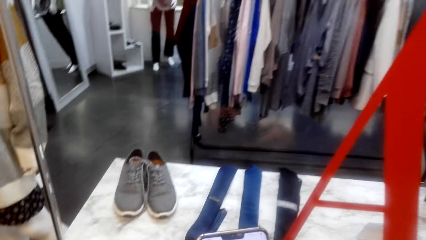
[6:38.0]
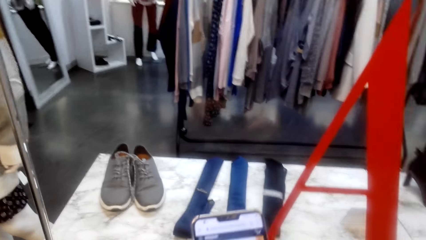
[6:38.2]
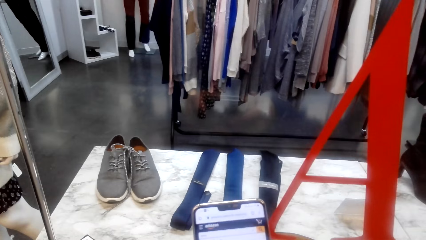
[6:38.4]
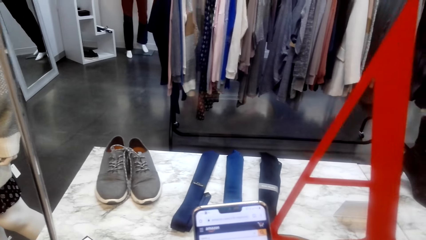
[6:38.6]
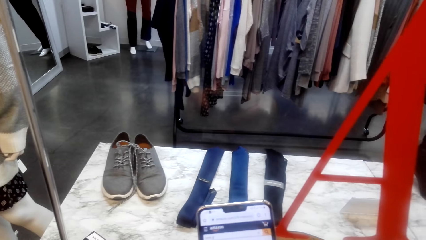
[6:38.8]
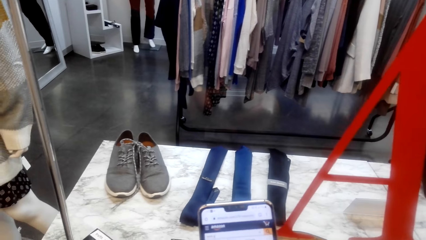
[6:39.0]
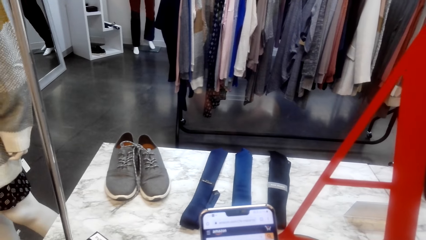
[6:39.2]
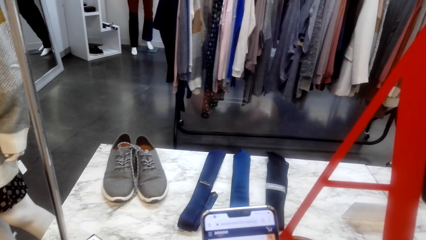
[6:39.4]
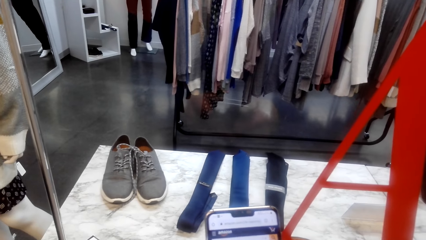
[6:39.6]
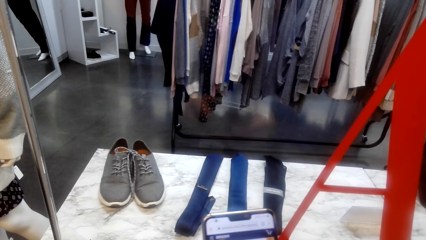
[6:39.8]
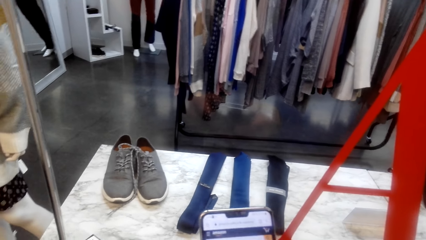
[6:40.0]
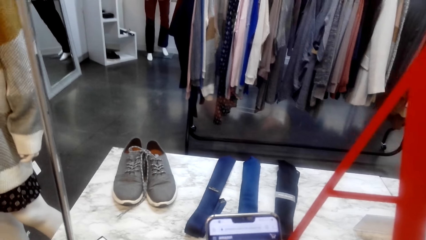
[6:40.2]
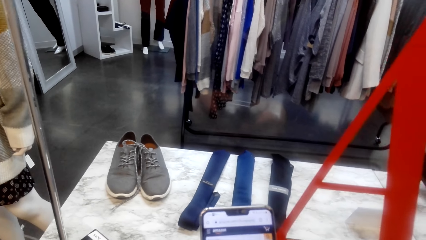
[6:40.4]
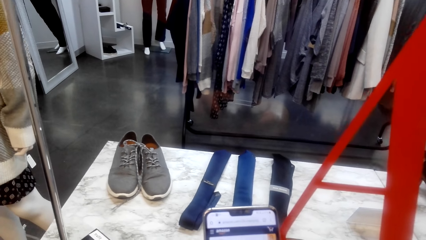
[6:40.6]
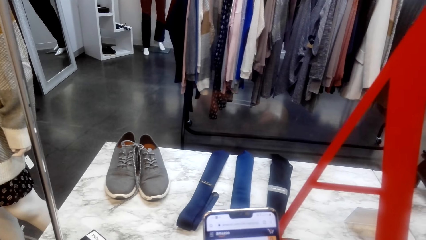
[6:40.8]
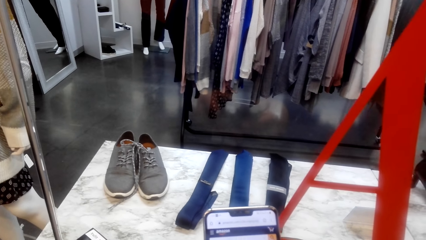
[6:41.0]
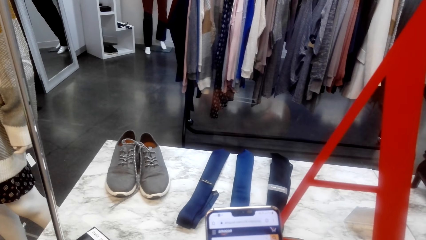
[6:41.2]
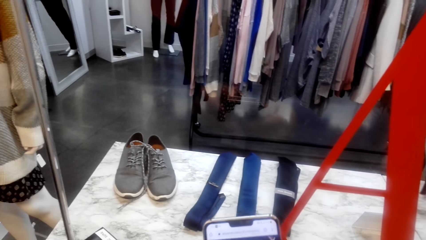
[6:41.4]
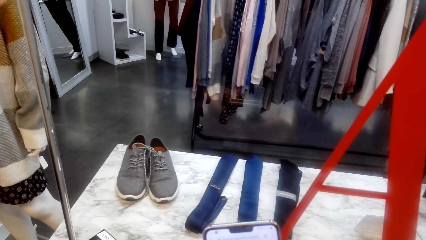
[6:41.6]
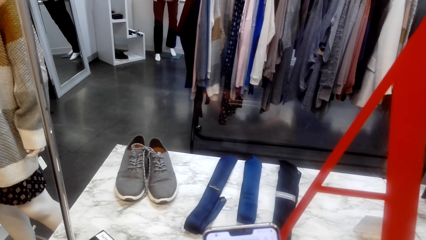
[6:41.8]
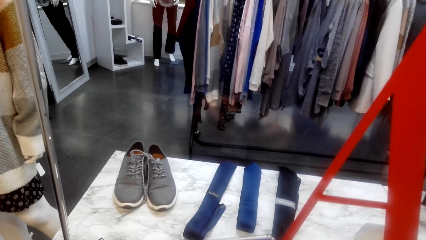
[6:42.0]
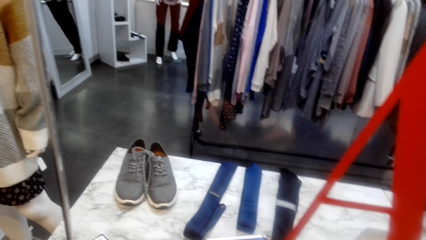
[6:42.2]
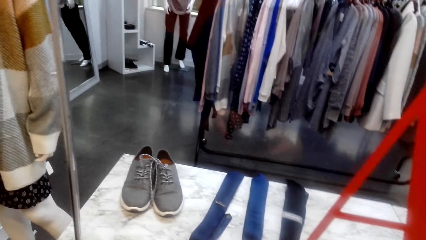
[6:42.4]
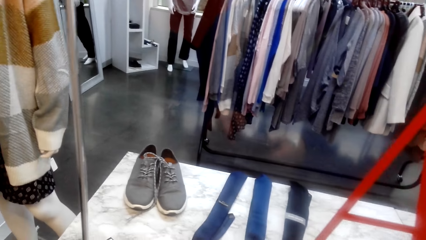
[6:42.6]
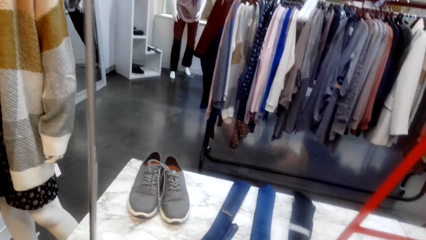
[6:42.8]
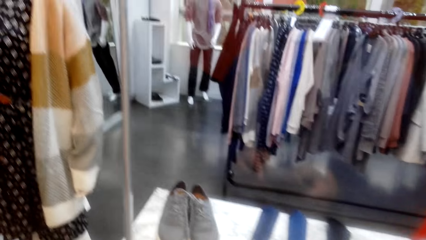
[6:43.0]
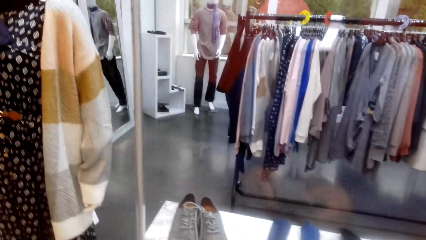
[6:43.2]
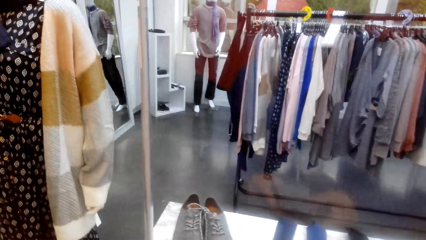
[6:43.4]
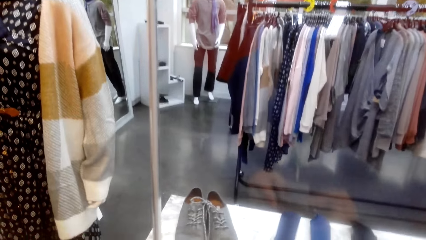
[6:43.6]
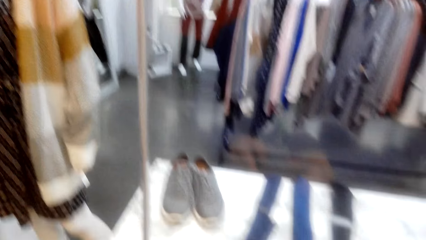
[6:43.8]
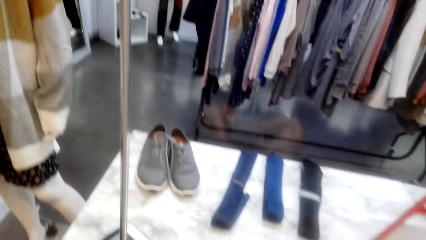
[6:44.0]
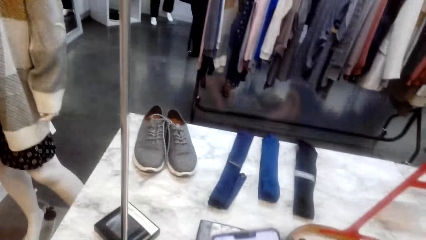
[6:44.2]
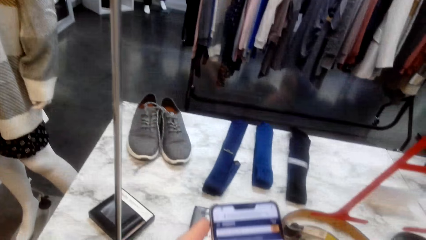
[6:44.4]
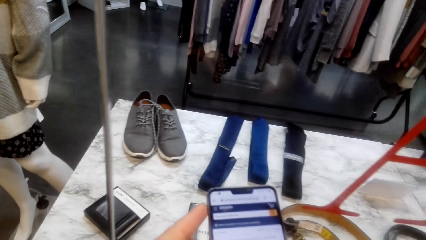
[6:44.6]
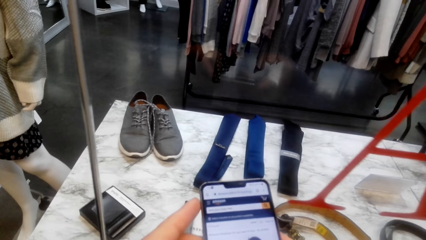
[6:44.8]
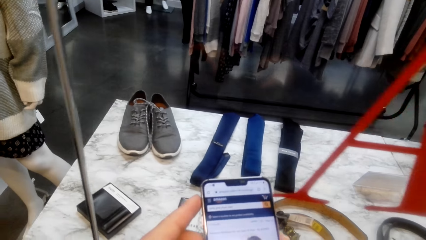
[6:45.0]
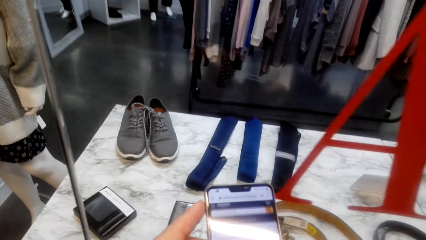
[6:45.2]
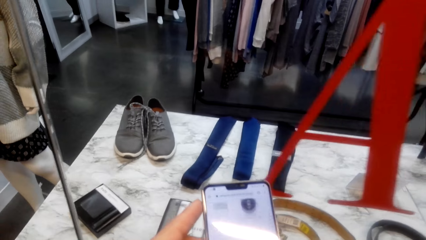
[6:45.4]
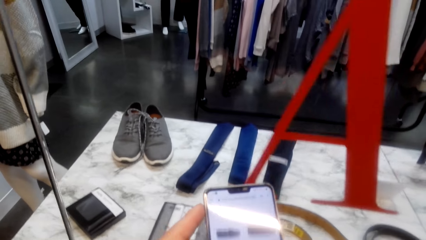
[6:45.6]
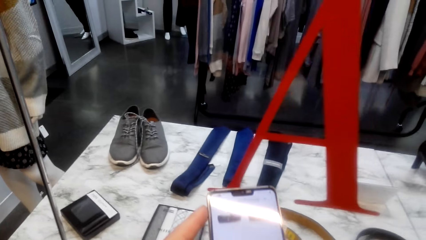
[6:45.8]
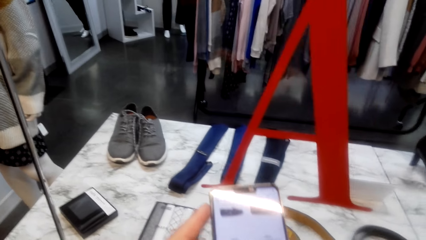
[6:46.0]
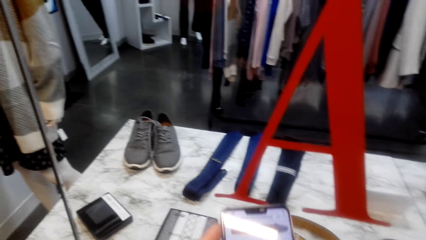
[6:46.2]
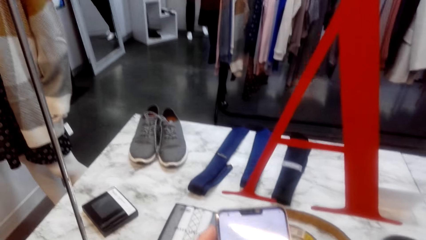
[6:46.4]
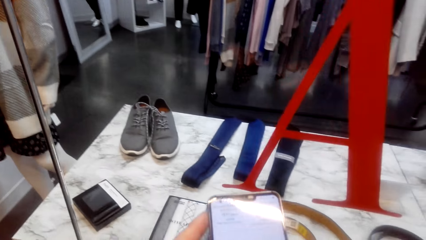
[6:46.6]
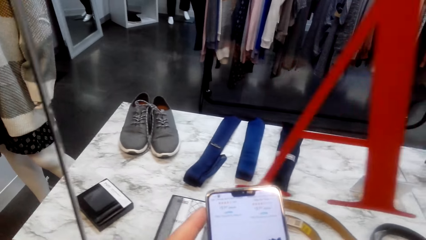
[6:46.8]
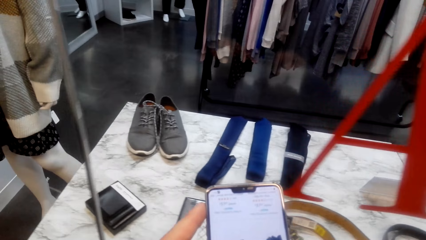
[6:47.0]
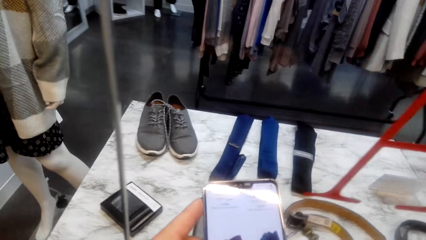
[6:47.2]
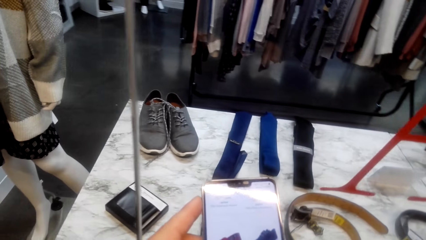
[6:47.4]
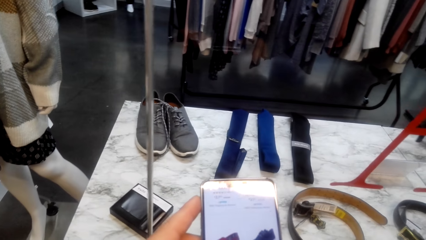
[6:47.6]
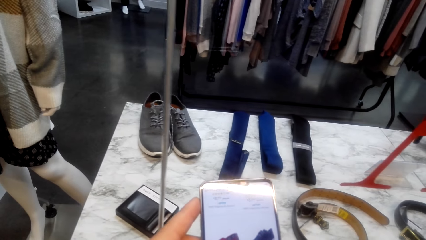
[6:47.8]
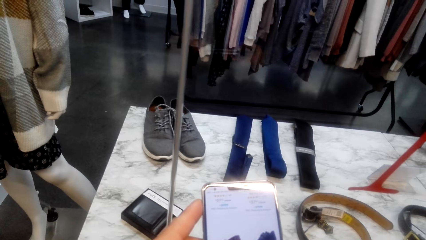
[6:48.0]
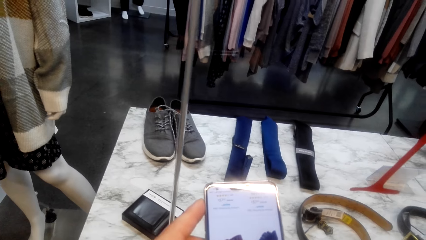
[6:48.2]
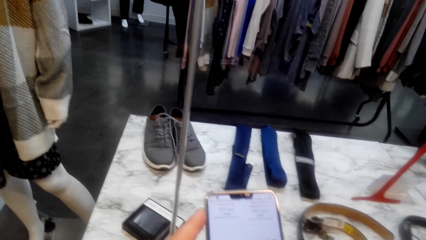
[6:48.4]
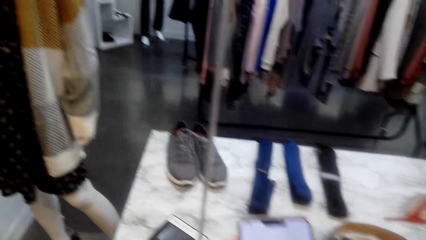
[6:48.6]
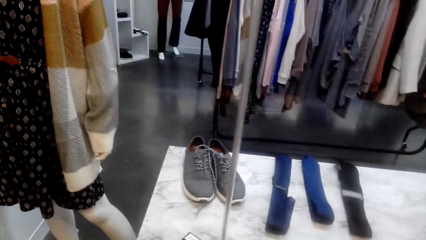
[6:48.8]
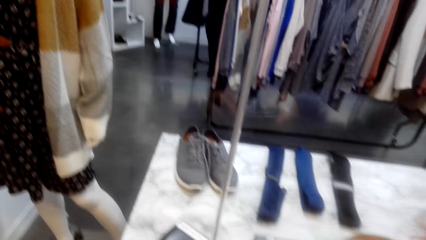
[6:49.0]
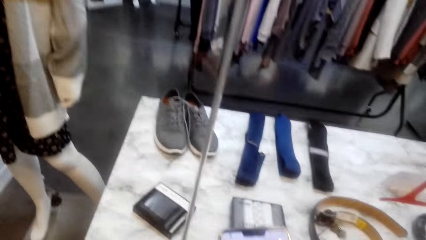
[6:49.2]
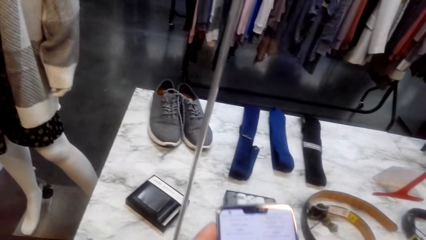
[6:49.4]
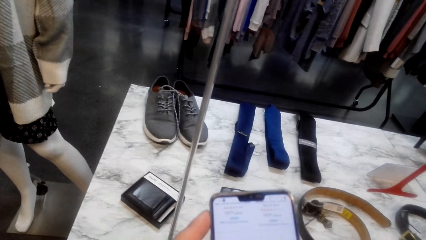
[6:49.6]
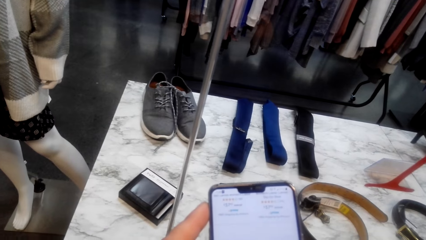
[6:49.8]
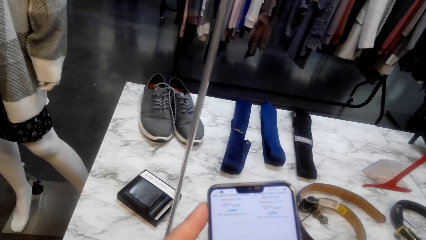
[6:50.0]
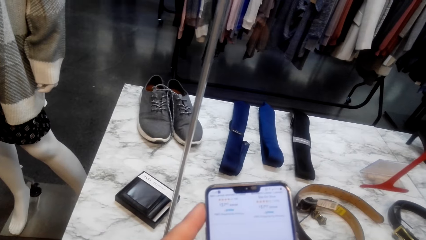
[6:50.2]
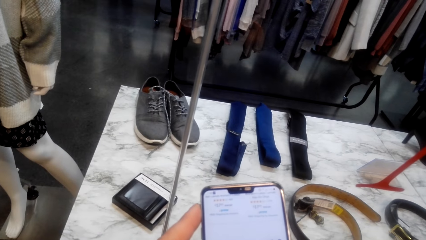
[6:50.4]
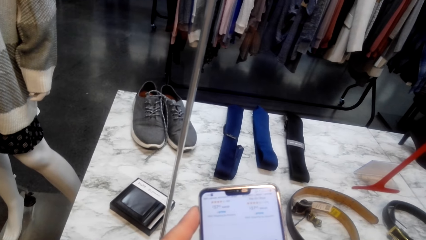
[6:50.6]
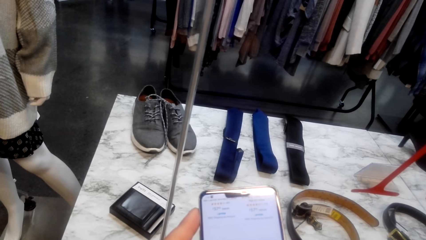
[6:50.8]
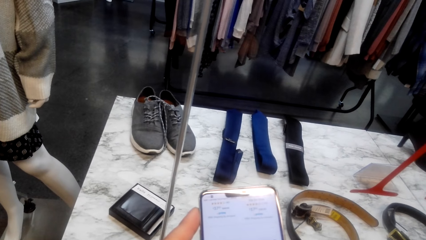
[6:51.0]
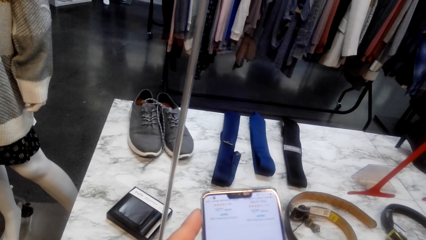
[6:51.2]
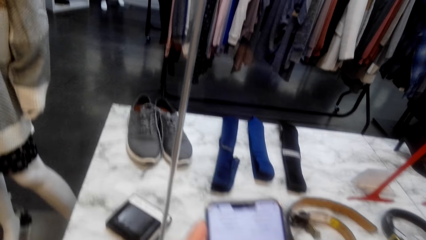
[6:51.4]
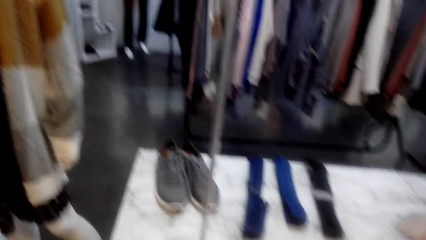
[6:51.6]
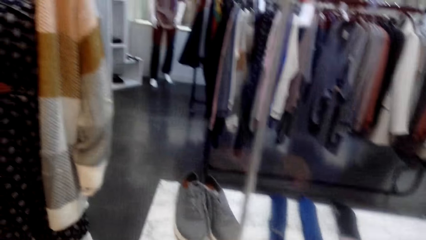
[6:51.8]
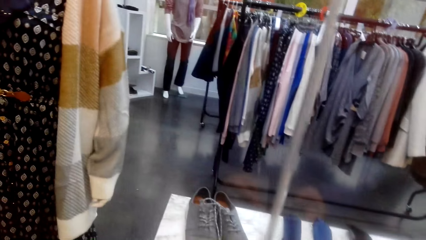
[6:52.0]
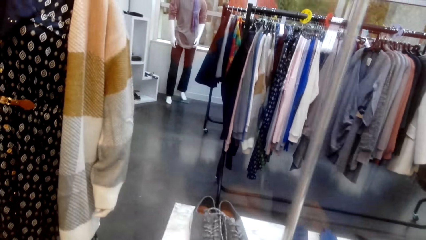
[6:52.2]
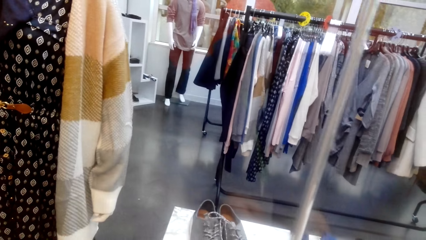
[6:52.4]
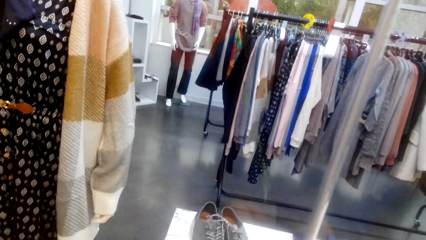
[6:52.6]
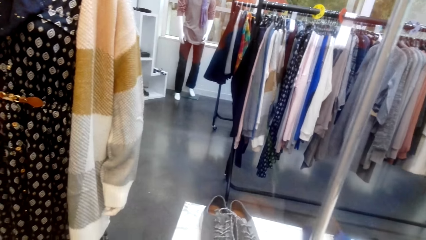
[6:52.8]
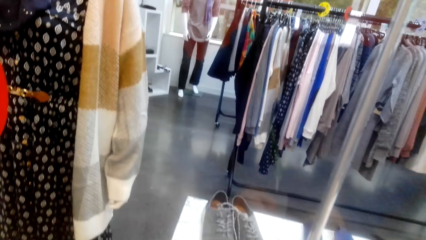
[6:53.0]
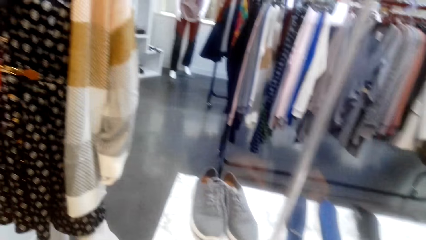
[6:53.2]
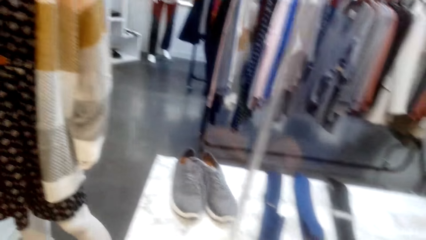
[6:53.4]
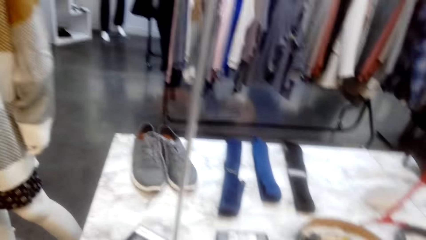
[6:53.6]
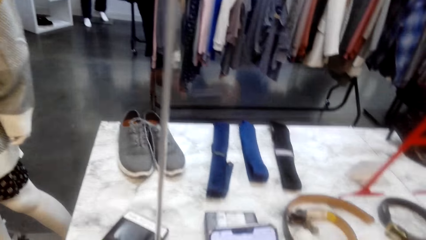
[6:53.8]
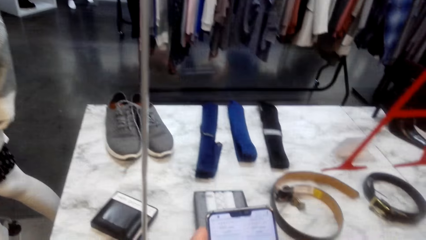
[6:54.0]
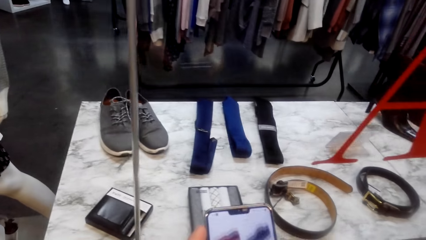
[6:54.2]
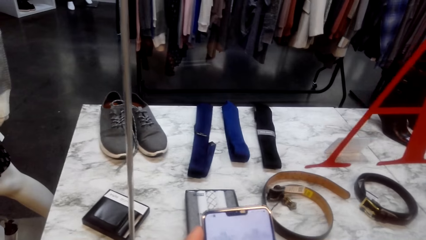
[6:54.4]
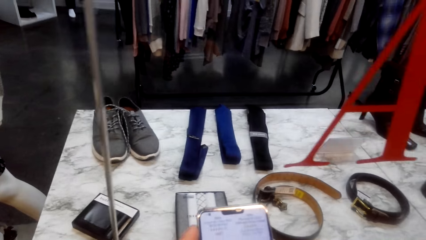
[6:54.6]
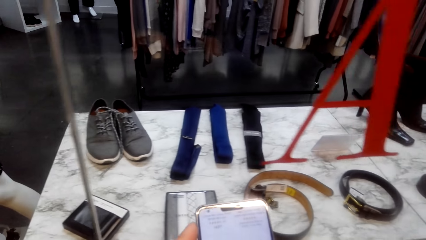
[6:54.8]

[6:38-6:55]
The camera wearer looks around.
